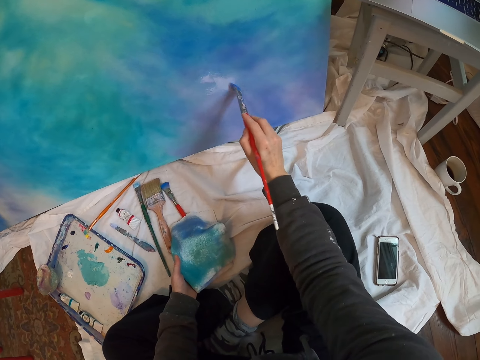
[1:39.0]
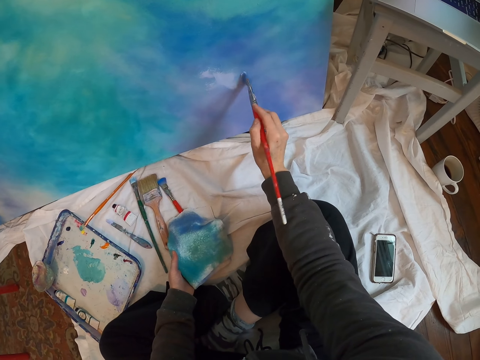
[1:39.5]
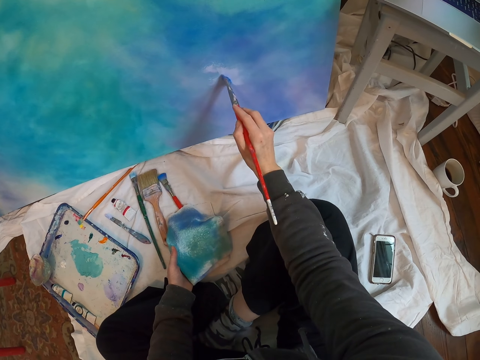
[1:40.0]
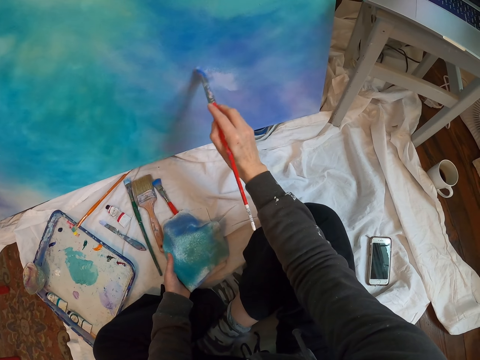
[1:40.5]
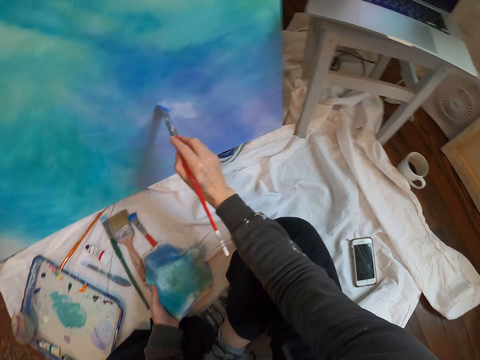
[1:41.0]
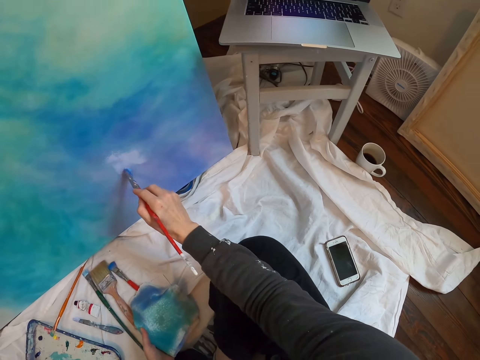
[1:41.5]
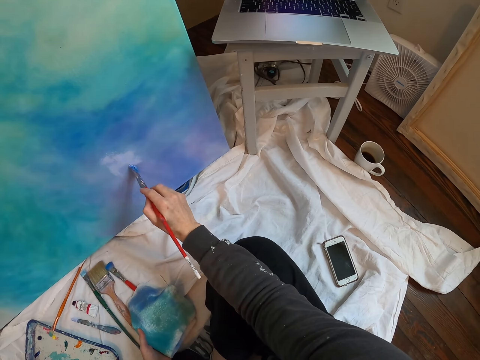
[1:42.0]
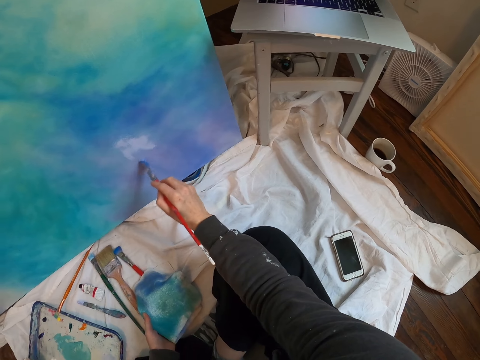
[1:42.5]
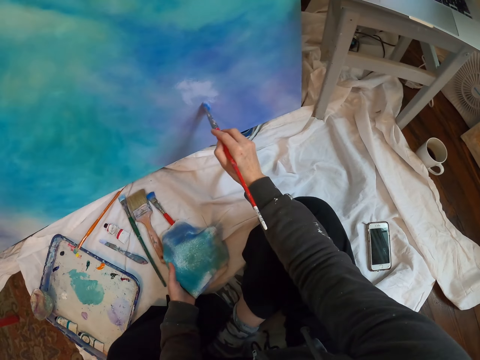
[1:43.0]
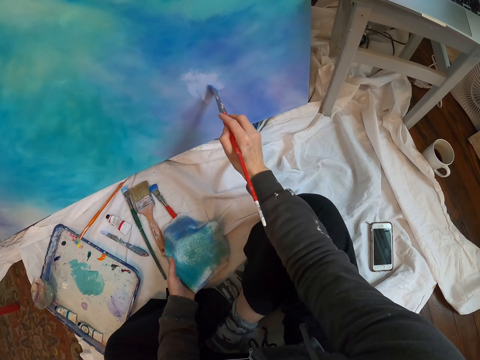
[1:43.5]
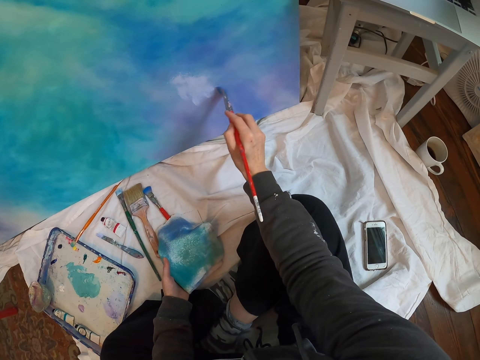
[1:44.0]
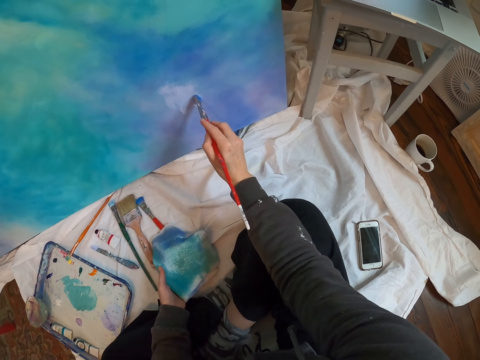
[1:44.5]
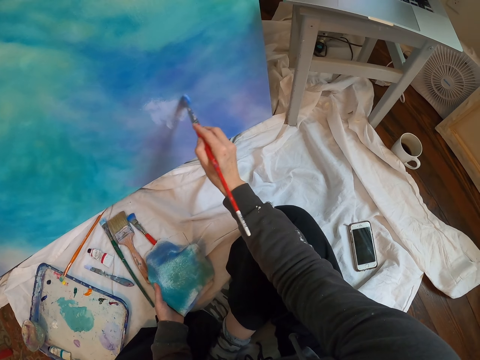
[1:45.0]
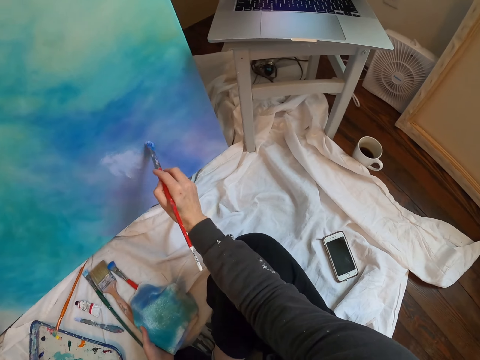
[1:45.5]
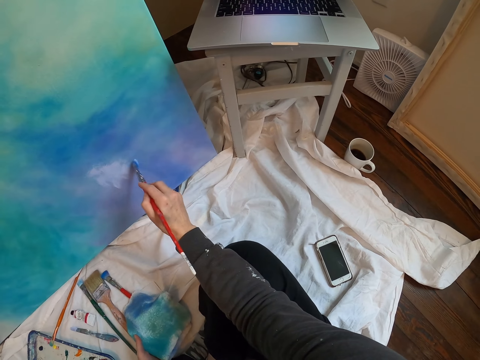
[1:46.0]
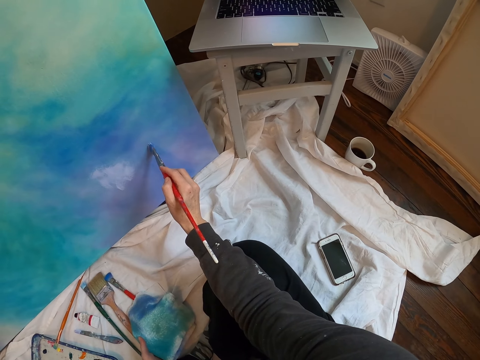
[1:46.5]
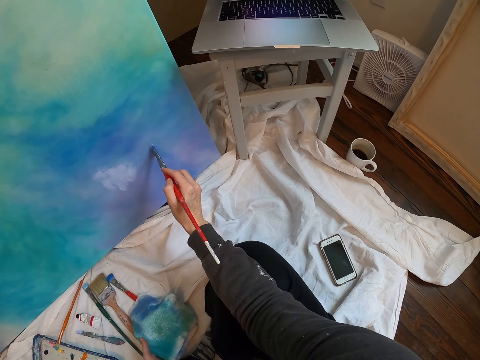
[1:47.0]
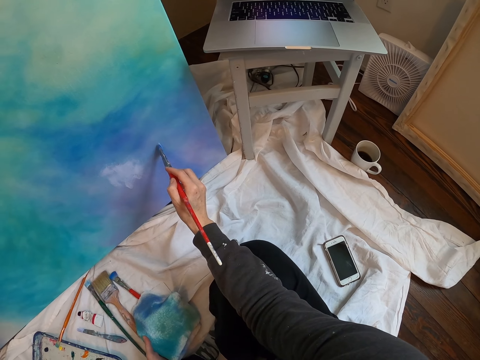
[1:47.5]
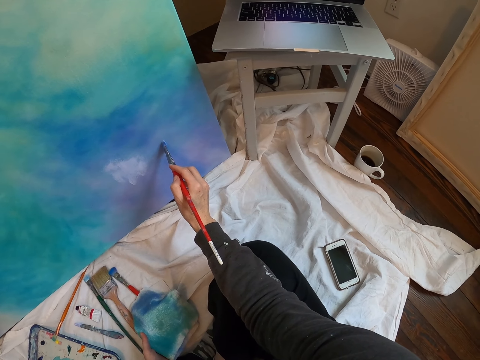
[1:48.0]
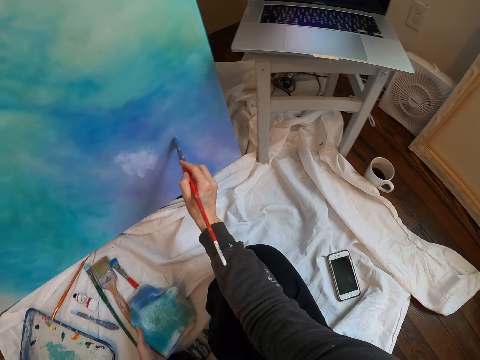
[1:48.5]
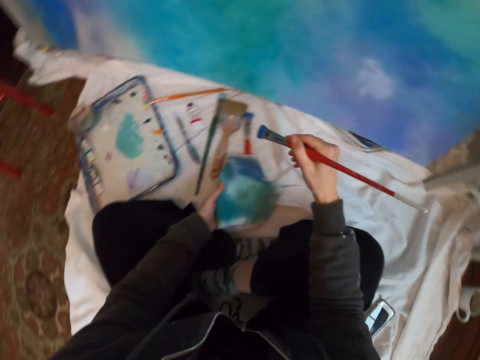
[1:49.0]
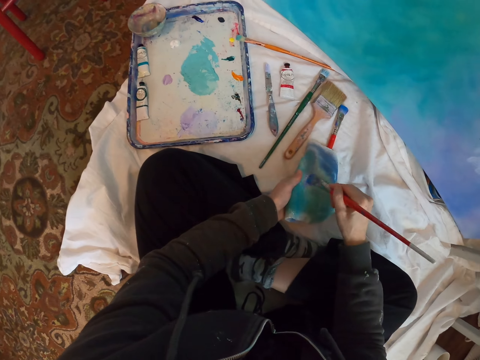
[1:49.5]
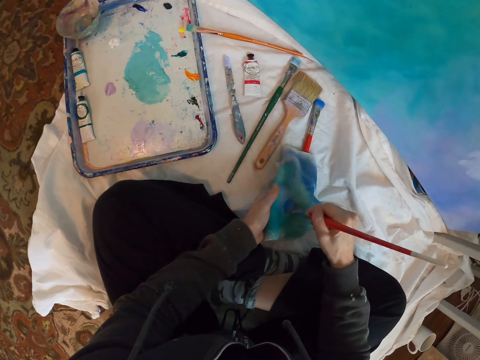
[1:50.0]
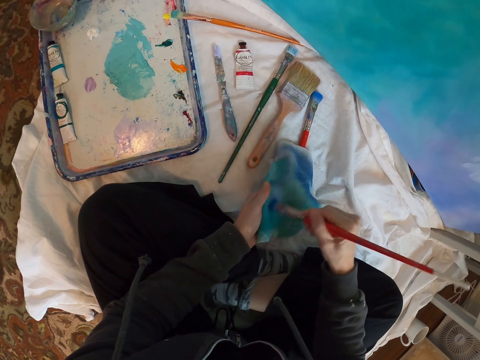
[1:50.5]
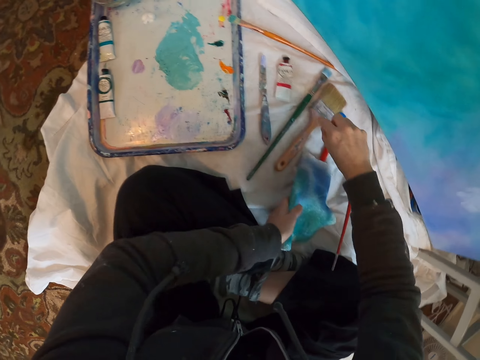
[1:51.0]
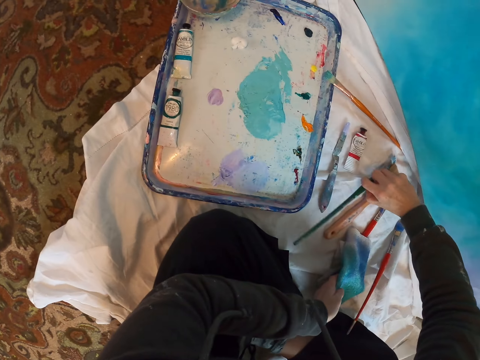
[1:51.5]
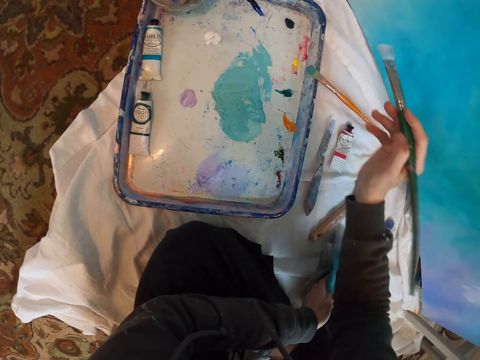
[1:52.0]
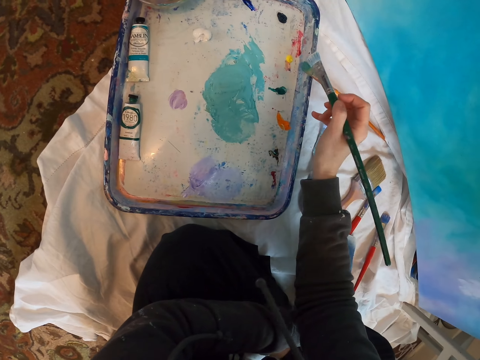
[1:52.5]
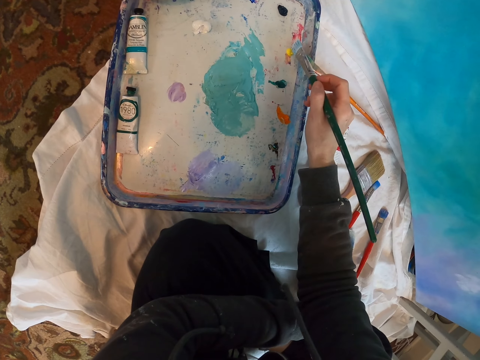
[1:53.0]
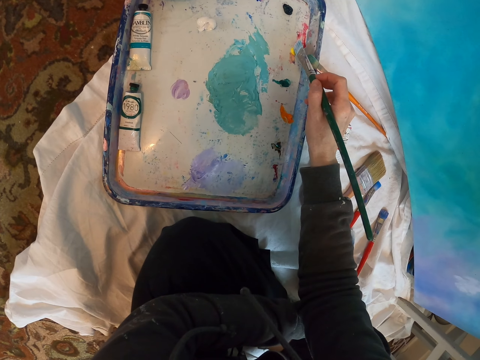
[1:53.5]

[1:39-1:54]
The camera wearer looks at the laptop. They paint the paint board. They look at the laptop. They wipe the painting brush on the towel. They place the brush on the cloth. They pick up the painting brush from down.

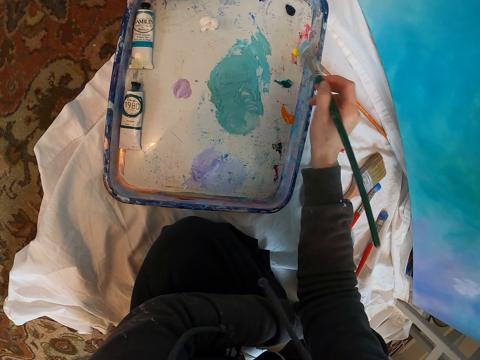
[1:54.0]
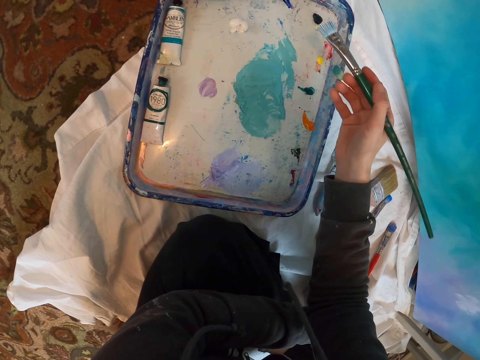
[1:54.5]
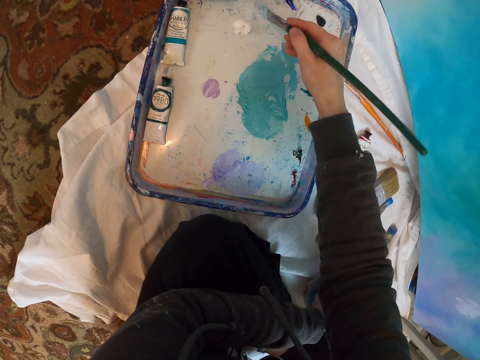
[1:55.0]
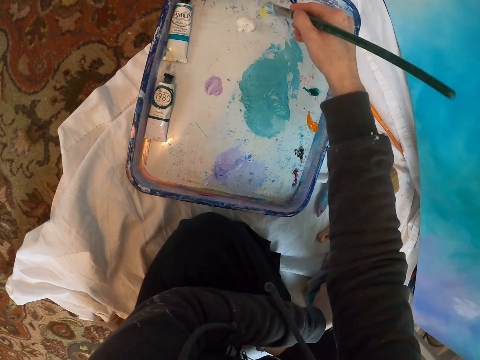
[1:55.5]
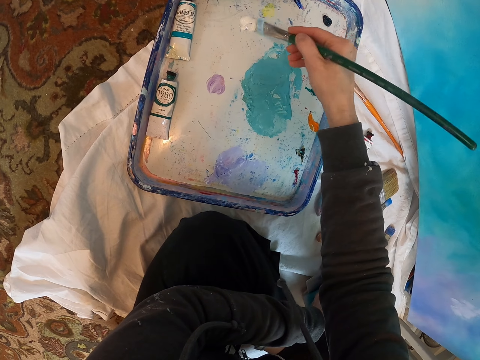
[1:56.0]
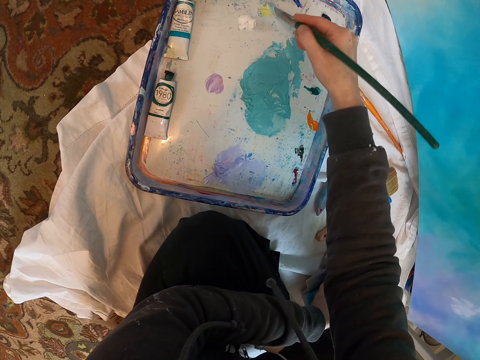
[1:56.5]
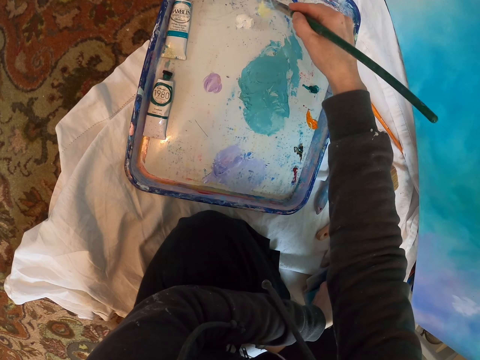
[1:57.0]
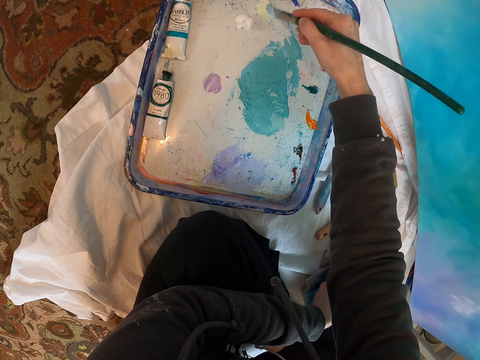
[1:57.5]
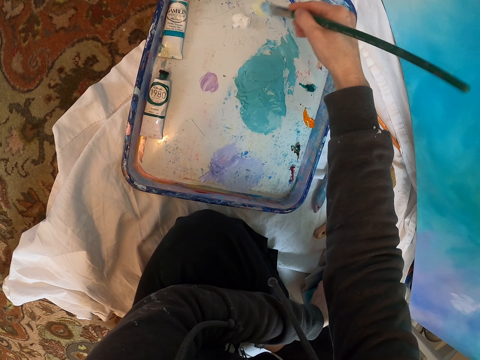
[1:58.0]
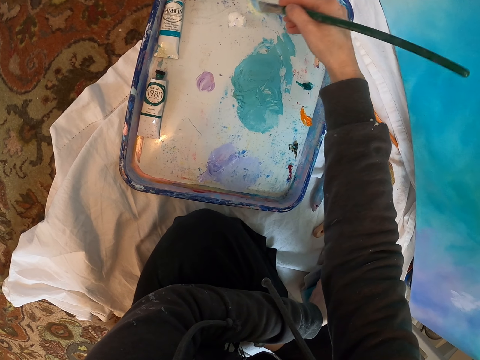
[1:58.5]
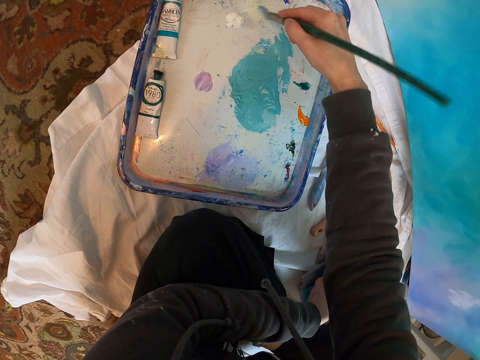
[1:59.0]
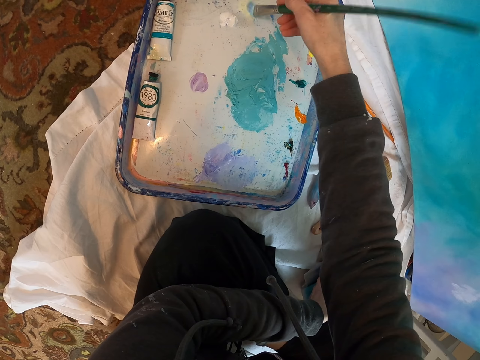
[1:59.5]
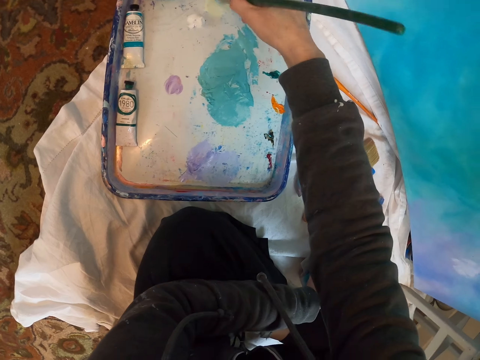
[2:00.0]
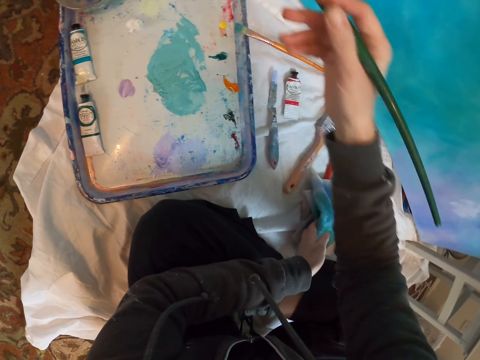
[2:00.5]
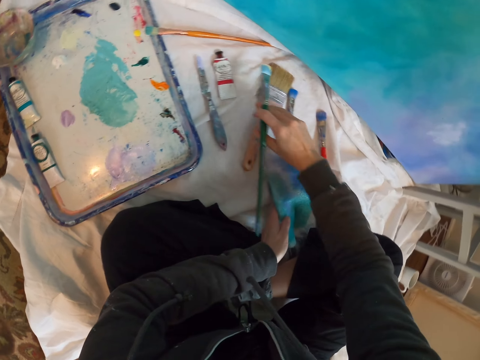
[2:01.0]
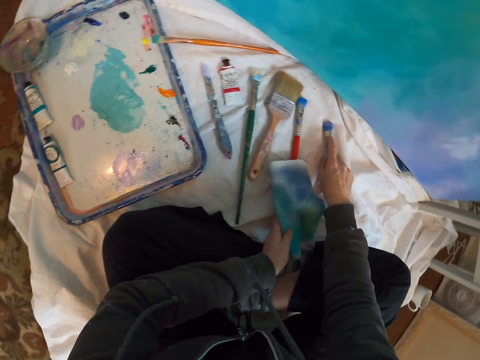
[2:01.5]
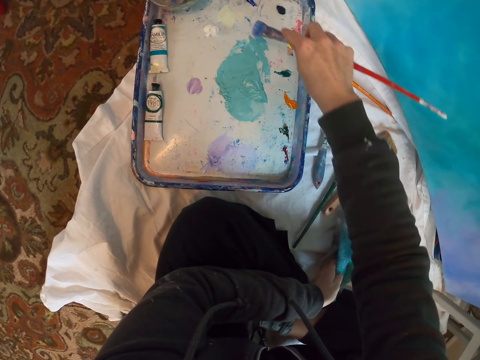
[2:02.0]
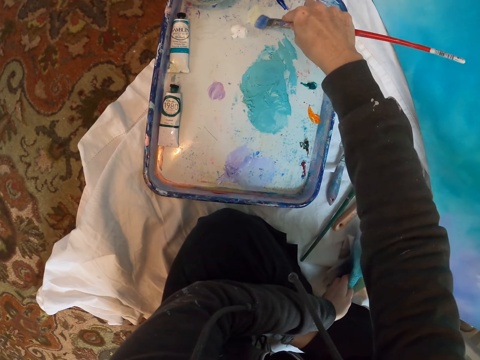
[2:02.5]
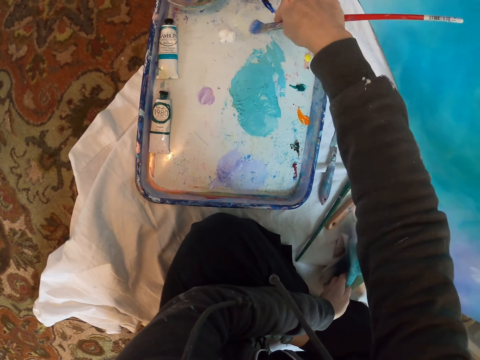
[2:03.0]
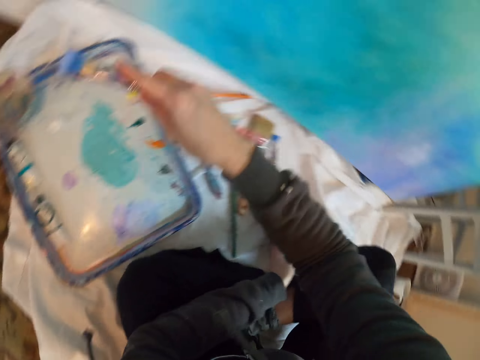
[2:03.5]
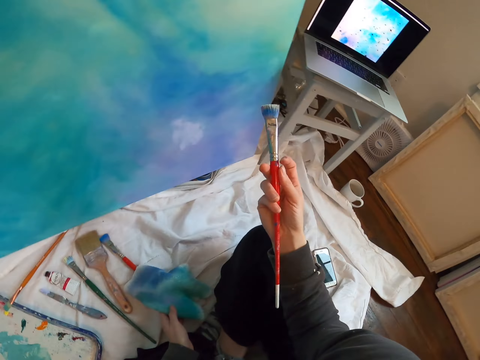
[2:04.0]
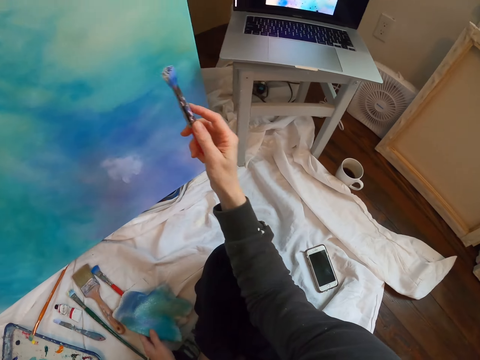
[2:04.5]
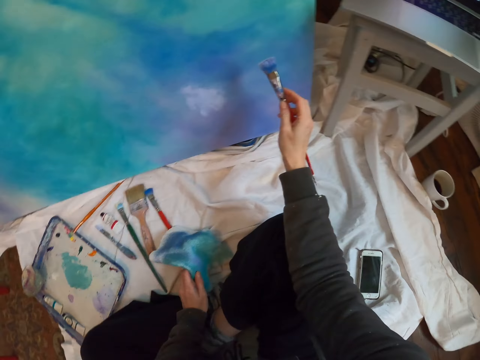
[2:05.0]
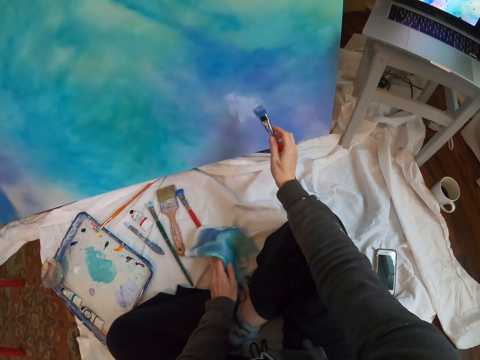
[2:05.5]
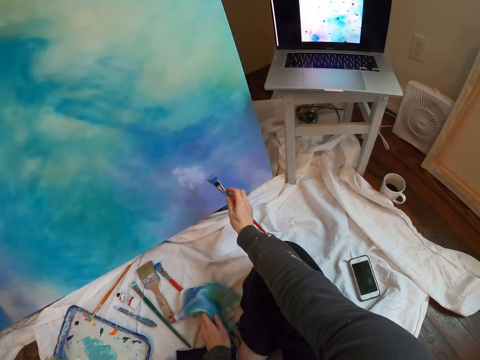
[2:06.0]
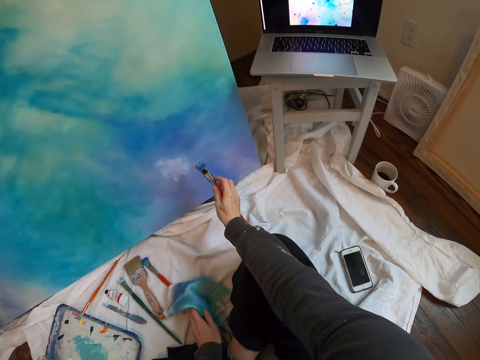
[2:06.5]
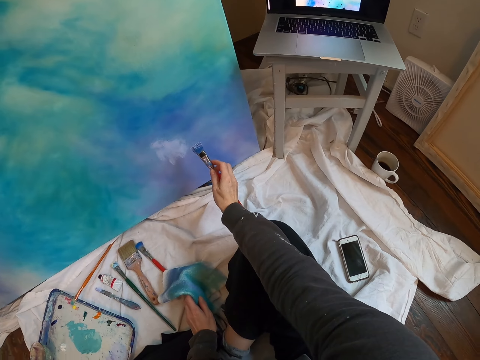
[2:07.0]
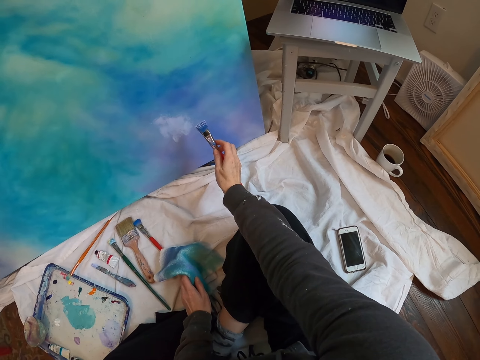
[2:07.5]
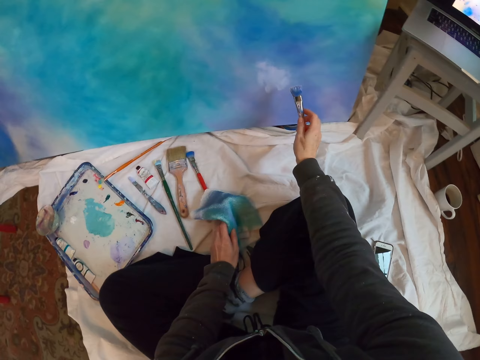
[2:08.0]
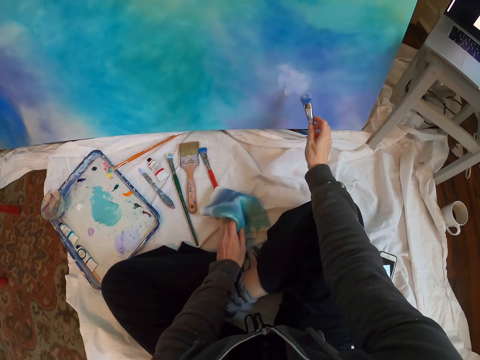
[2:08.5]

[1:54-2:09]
The camera wearer takes from the tray with the painting brush. They mix paint on the paint palette. They stir paint with the painting brush. They place the brush on the cloth. They pick up the painting brush from down. They take from the tray with the painting brush. They mix paint on the paint palette. They look at the laptop. They paint art with the painting brush.
